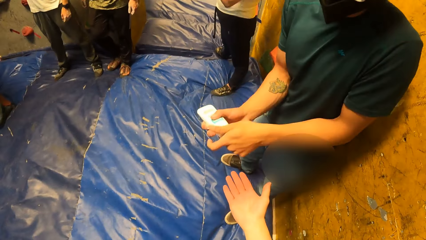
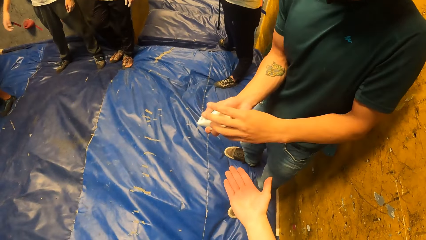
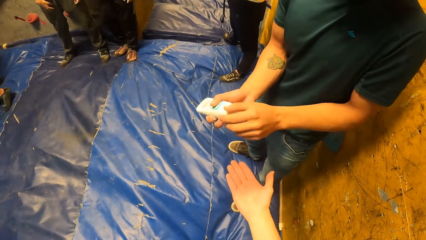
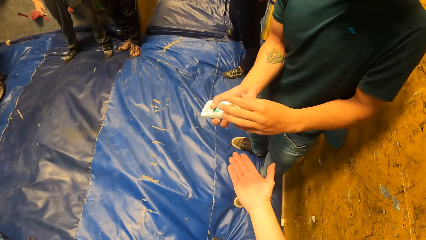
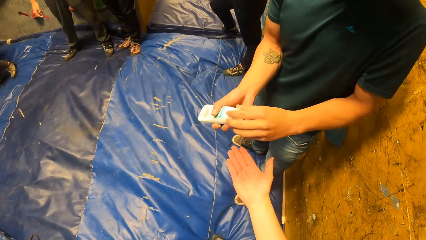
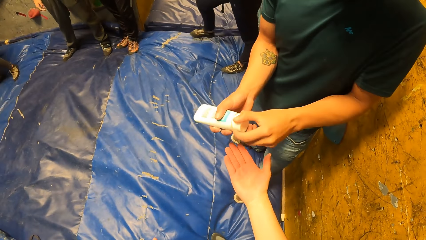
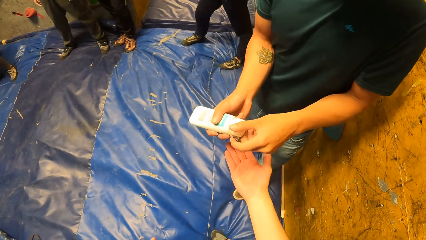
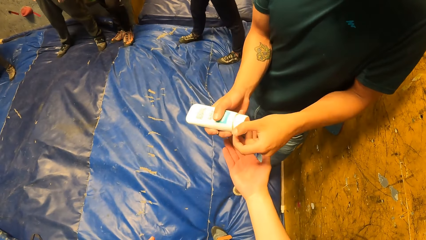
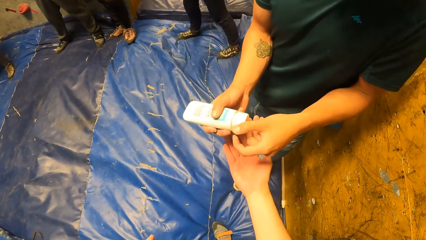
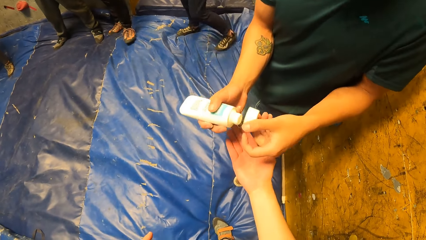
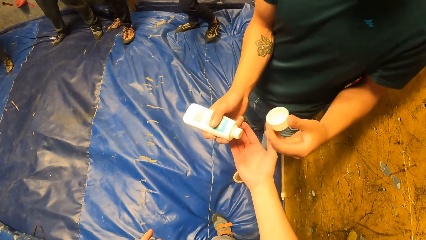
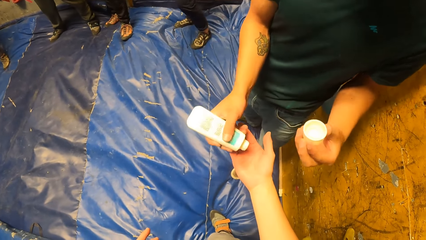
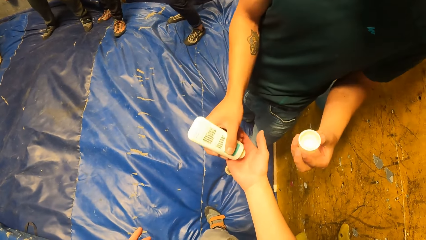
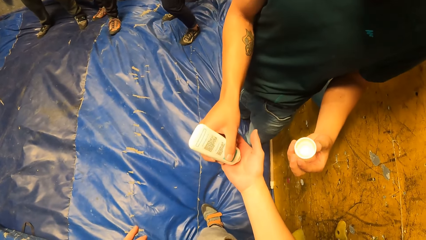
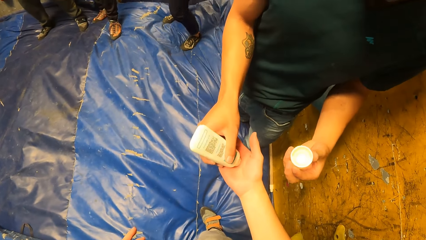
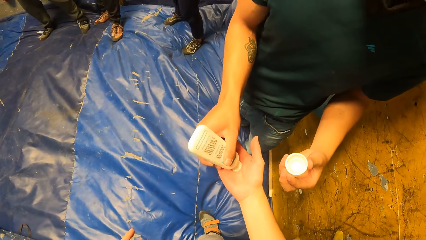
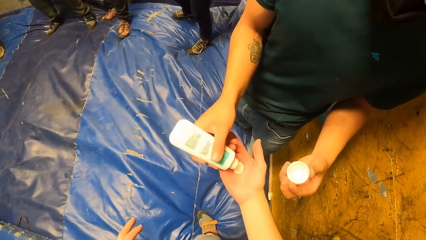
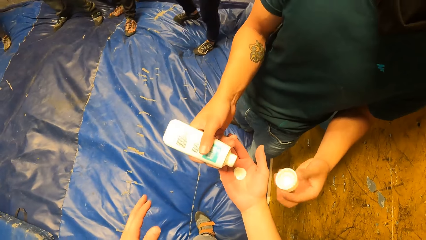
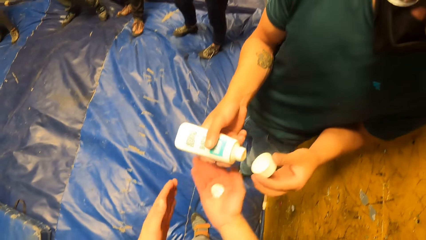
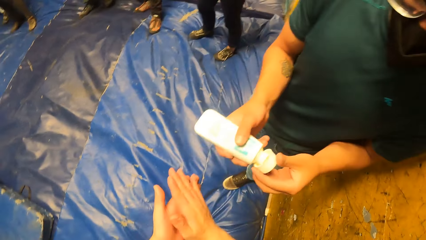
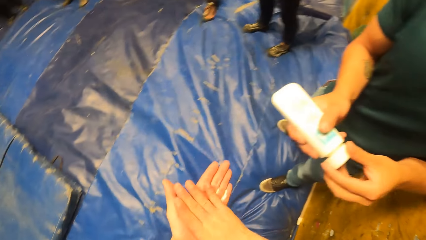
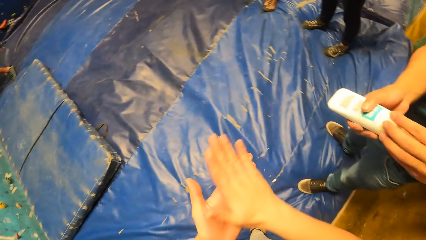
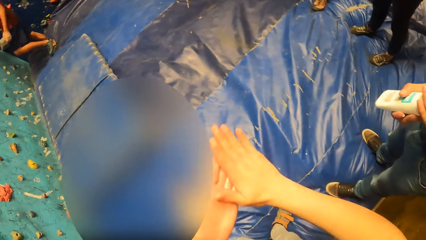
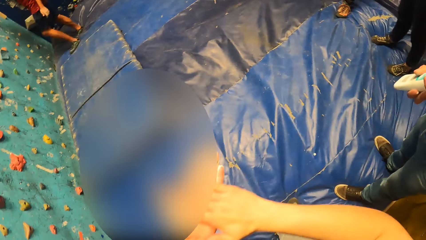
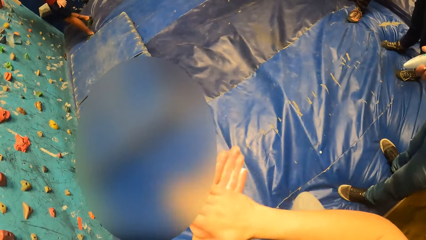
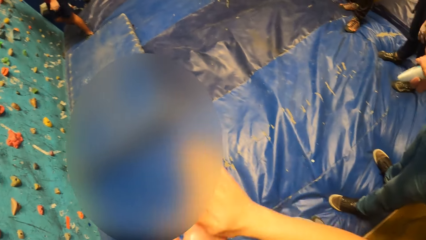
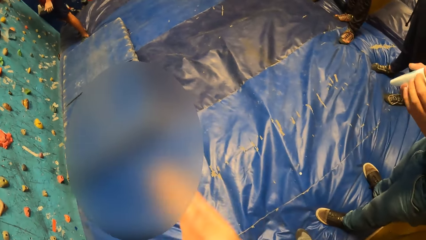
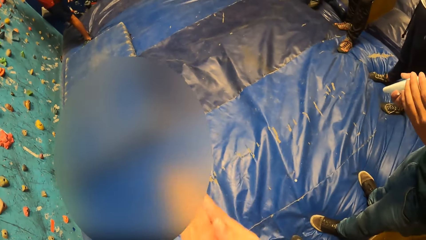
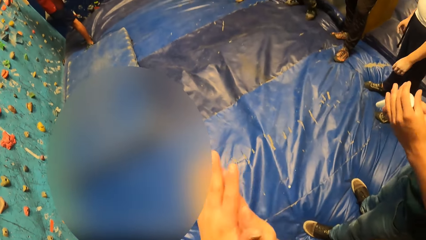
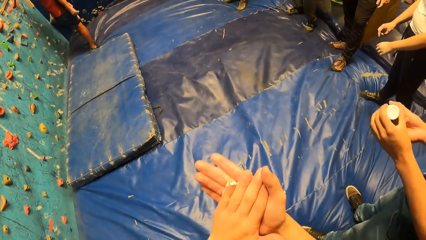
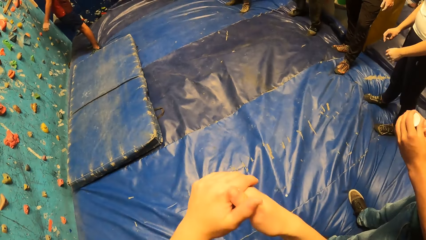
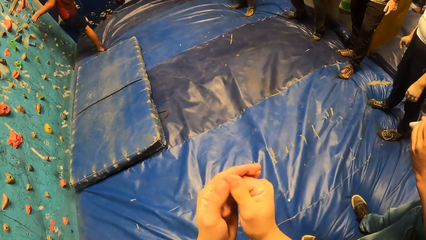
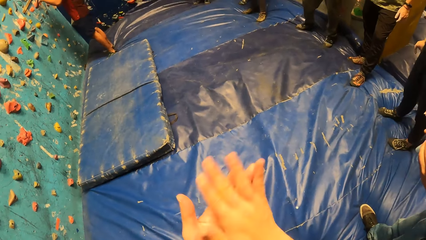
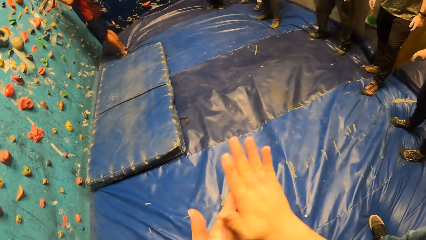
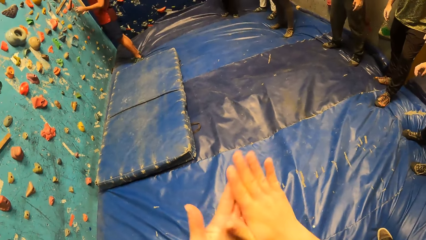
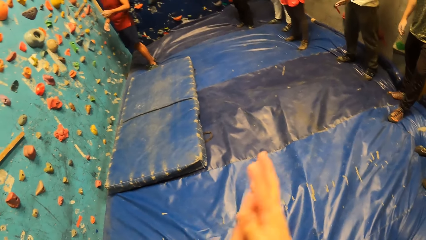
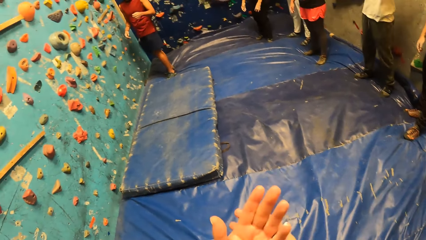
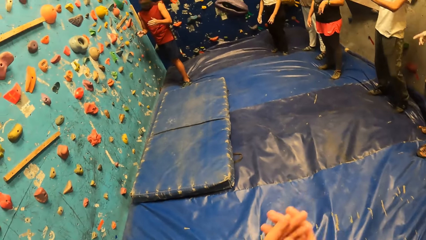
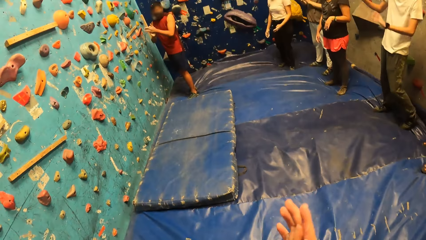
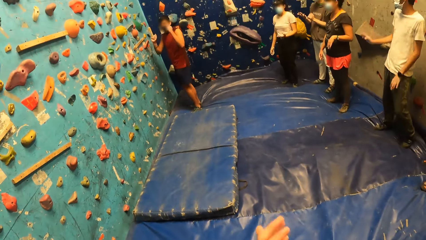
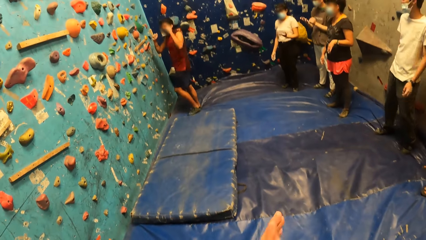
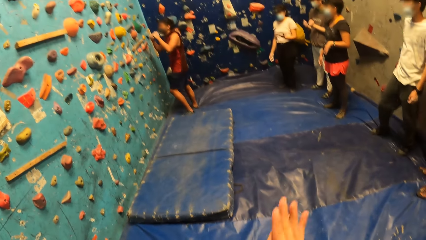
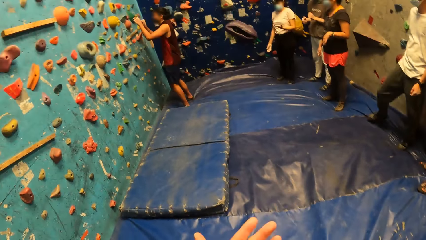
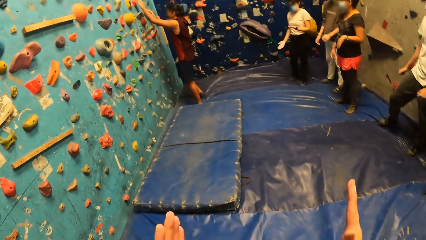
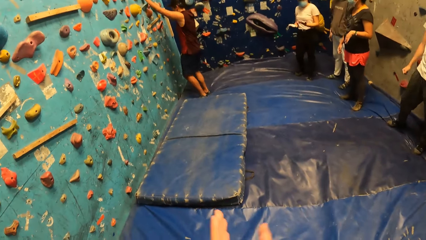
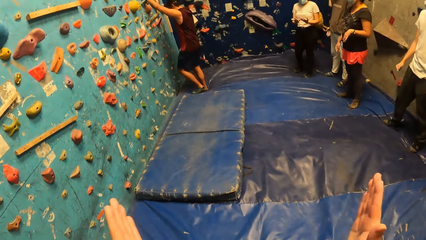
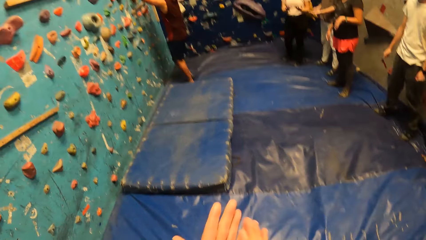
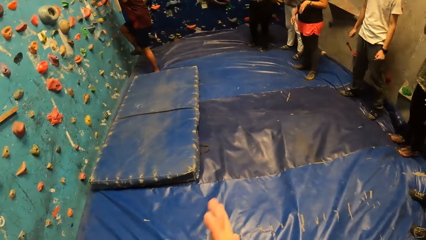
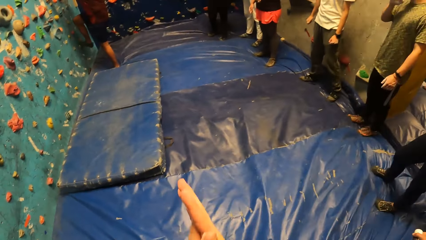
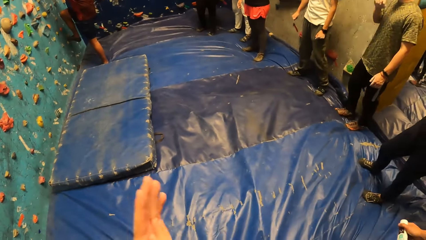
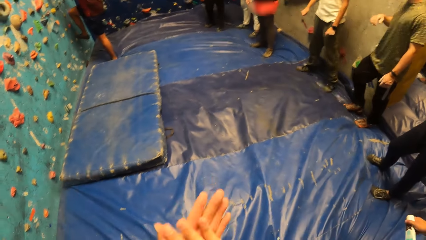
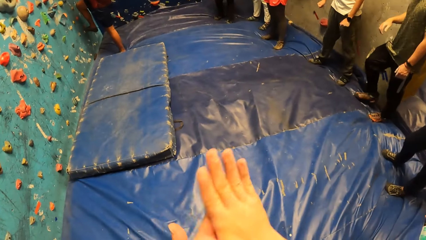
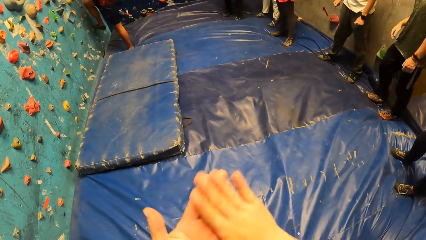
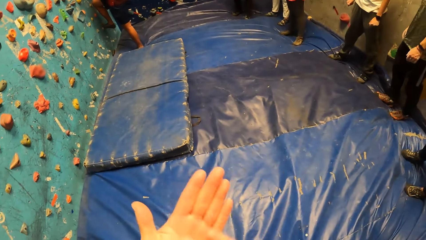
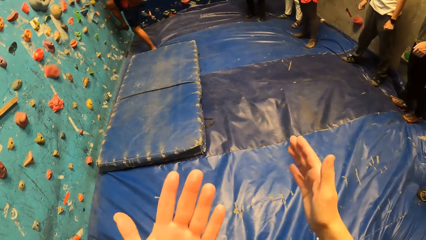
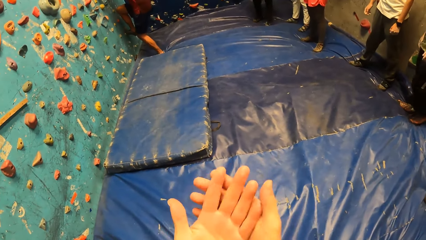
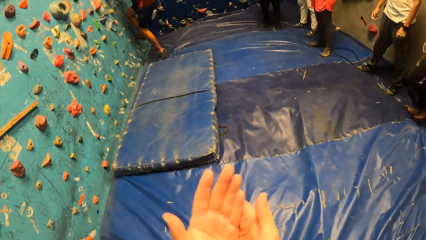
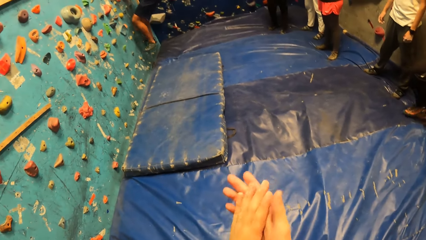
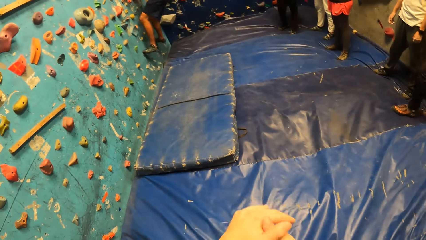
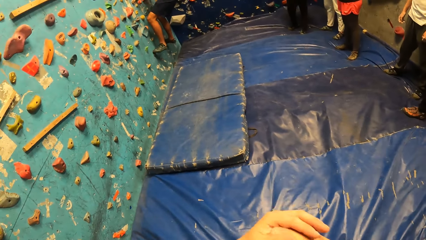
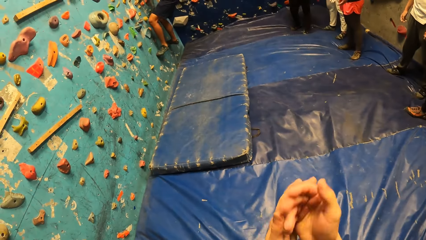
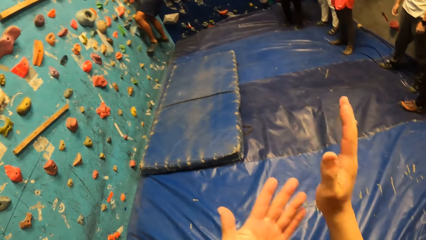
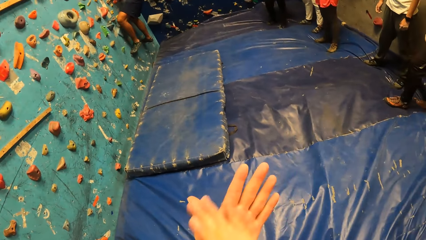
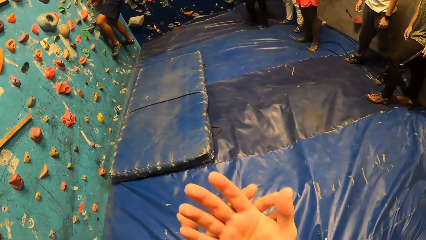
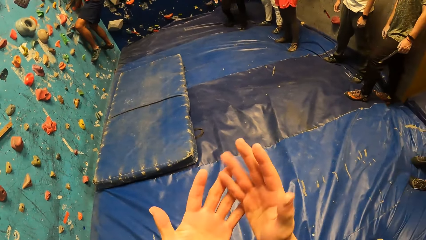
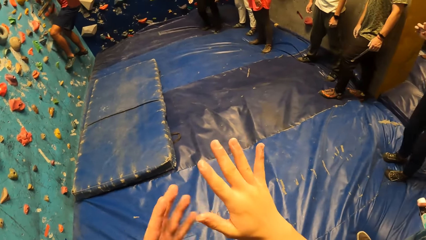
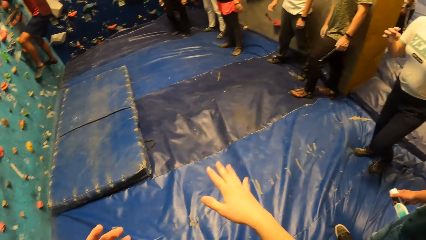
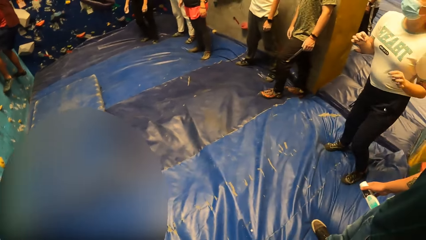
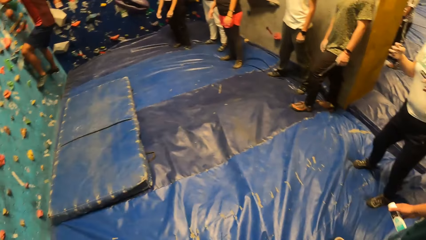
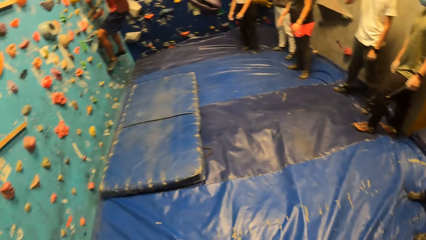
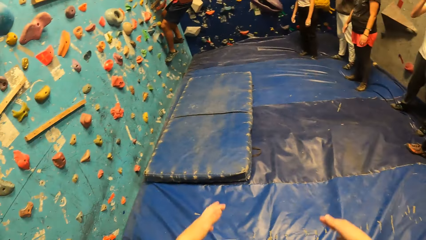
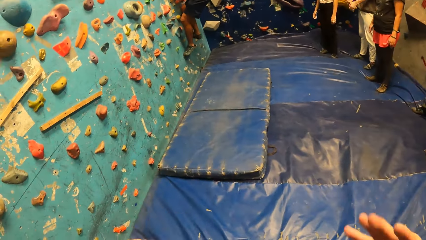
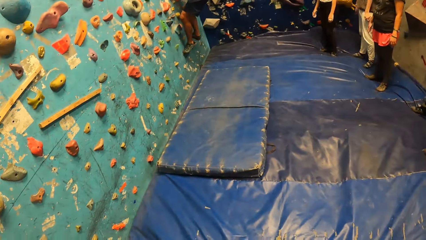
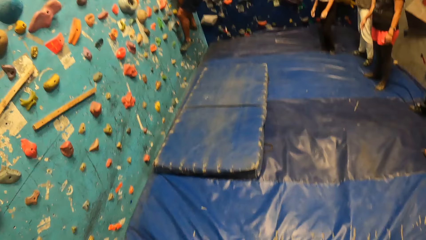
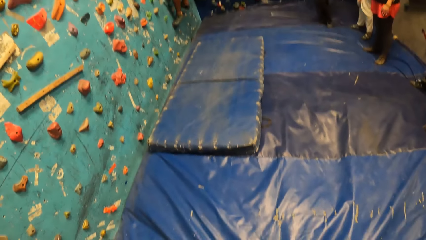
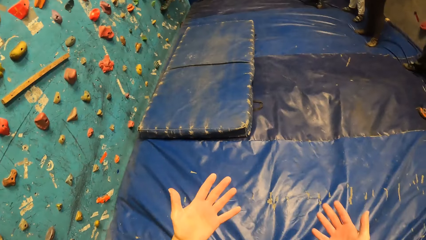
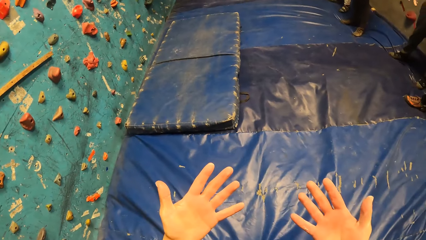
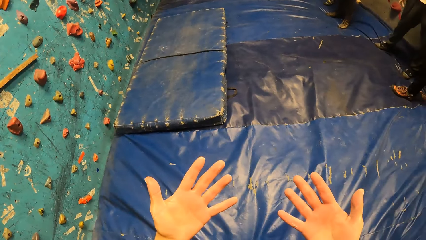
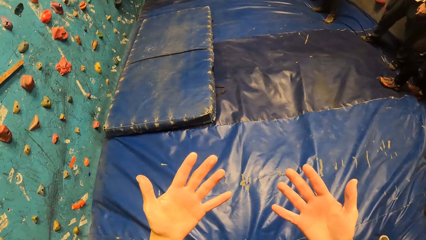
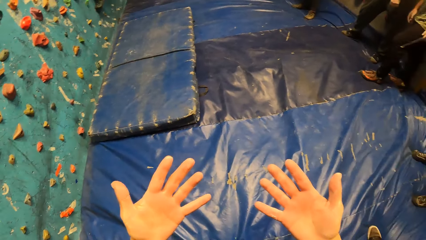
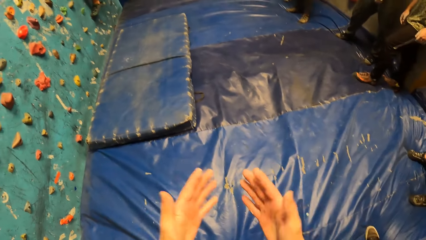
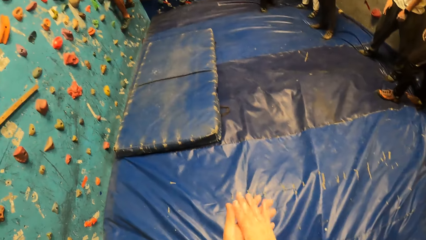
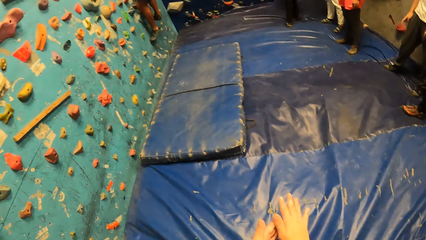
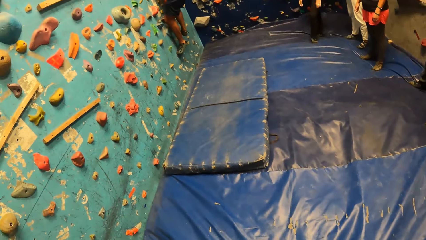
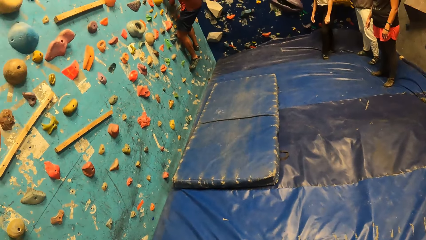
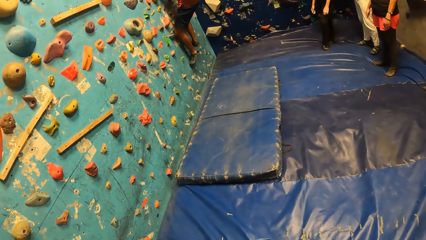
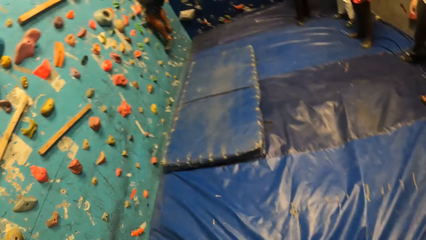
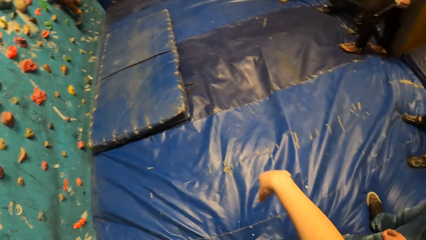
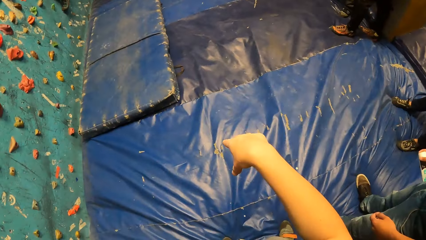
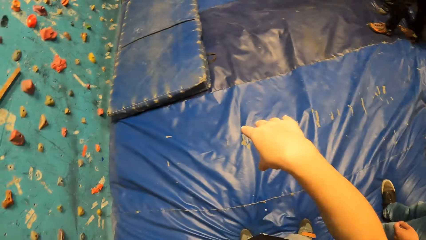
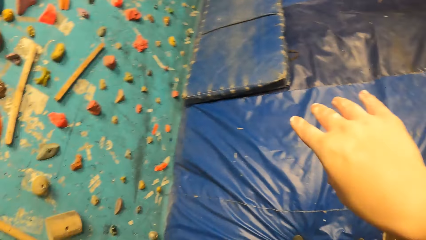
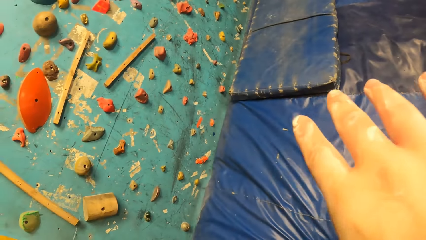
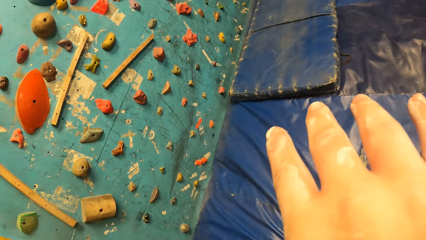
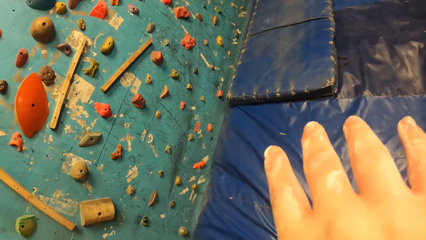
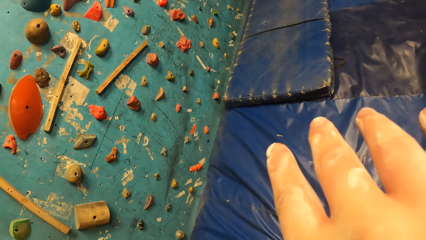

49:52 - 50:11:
A man opens an oil bottle. The camera wearer stretches his hand. The man applies oil on the camera wearer's hand. The man closes the oil bottle. The camera wearer smears his hands with oil. He looks around the room. He smears his hands with oil. Another man holds a rock on the wall. The camera wearer claps his hands. He smears his hands with oil. The other man climbs on the wall climbing game. The camera wearer smears his hands with oil. He looks at his hands. He looks around the room. He looks at his hands. He looks around the room. He looks at his hands.
